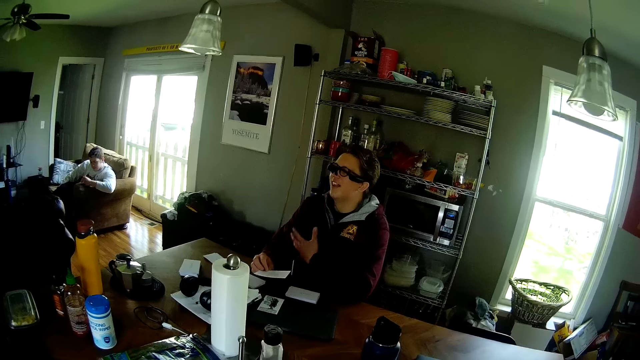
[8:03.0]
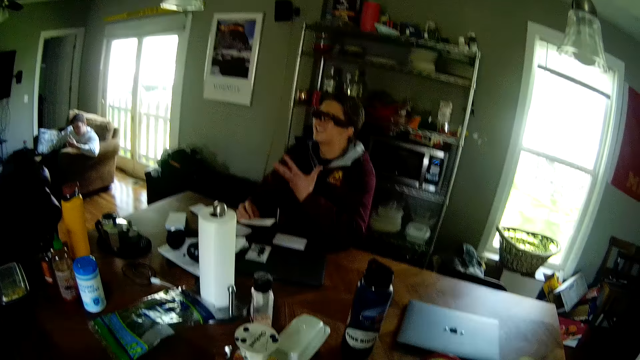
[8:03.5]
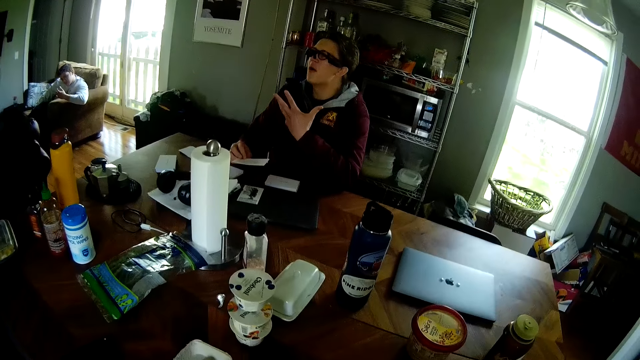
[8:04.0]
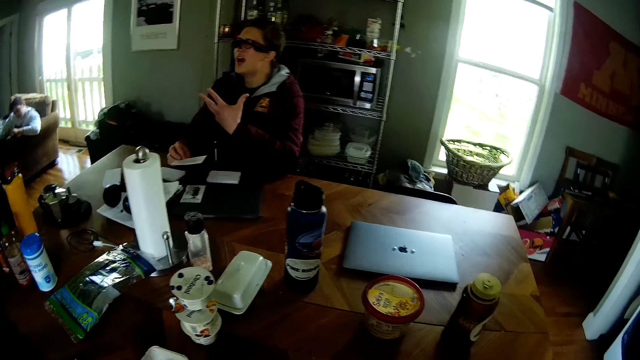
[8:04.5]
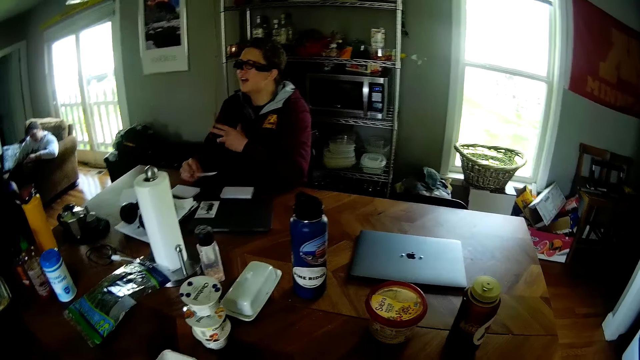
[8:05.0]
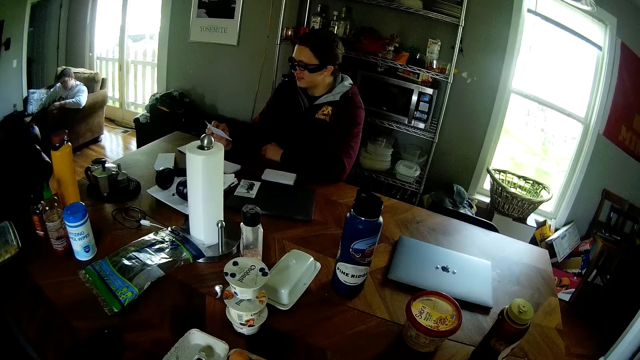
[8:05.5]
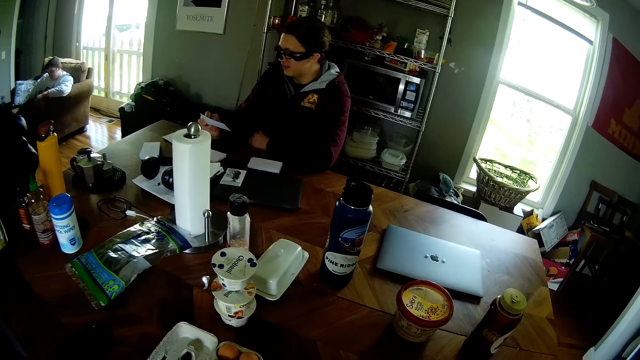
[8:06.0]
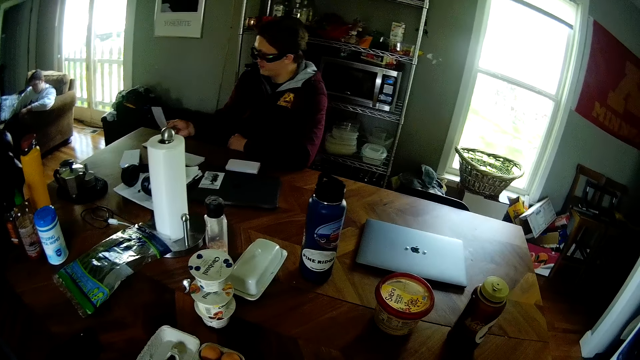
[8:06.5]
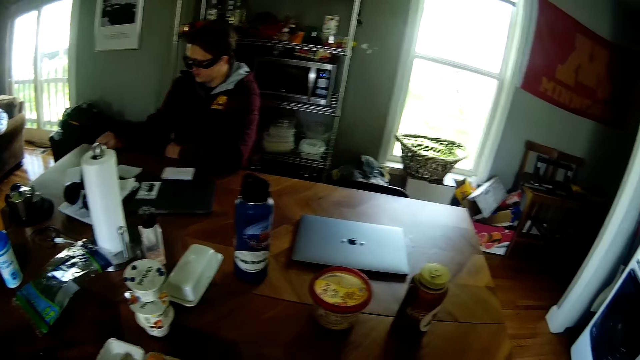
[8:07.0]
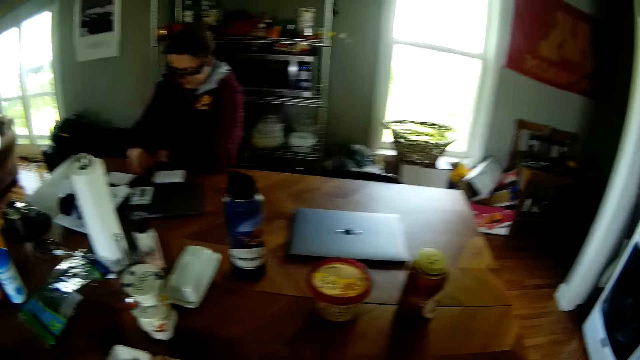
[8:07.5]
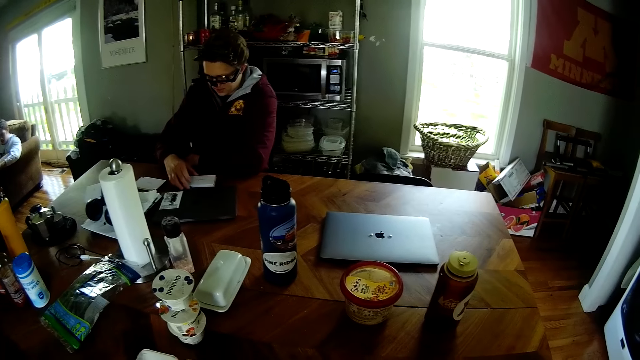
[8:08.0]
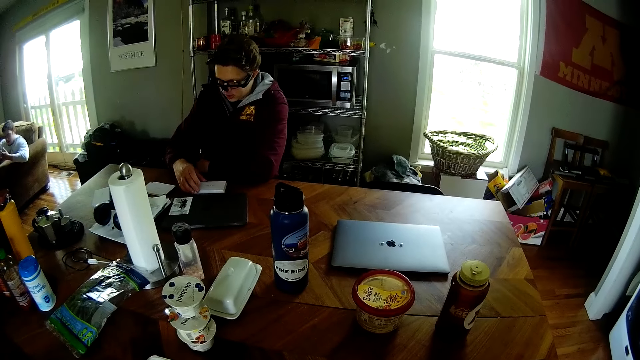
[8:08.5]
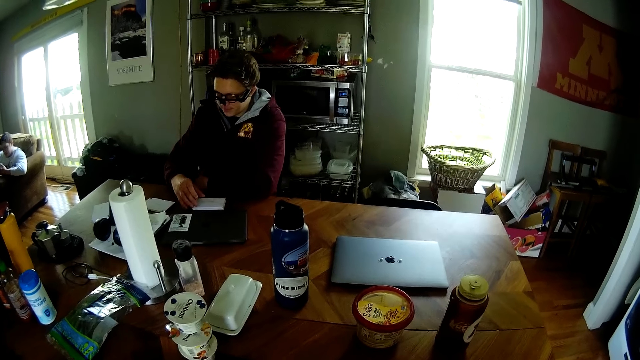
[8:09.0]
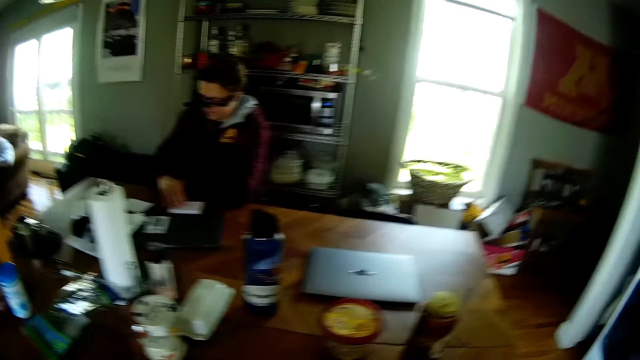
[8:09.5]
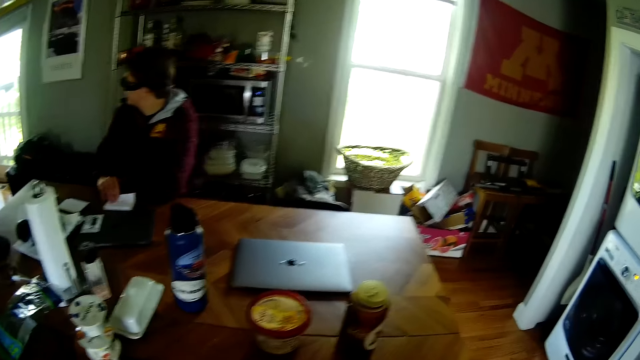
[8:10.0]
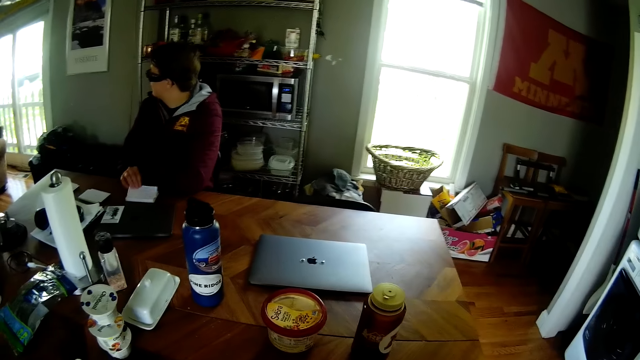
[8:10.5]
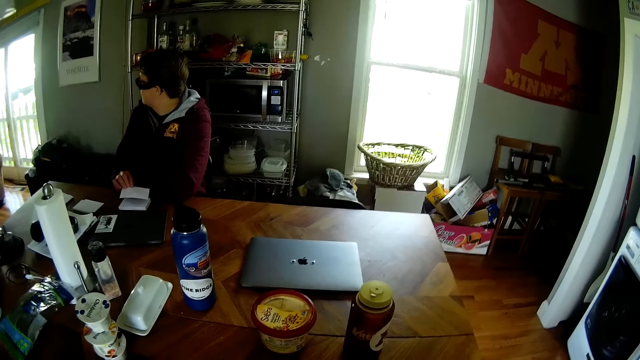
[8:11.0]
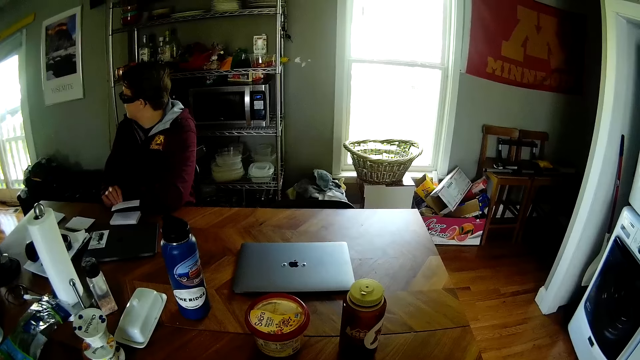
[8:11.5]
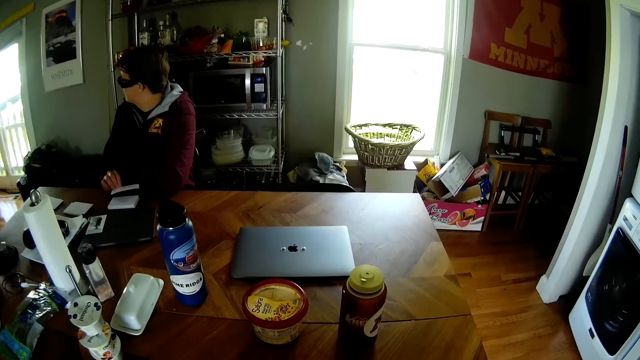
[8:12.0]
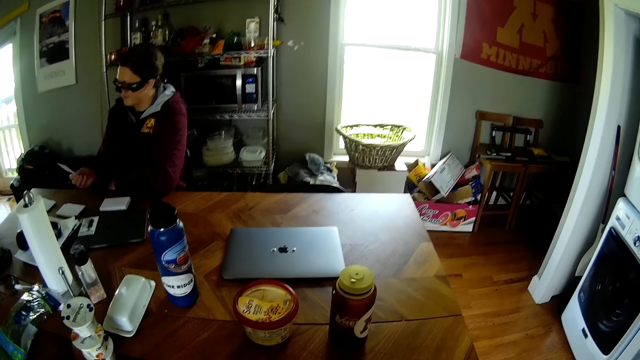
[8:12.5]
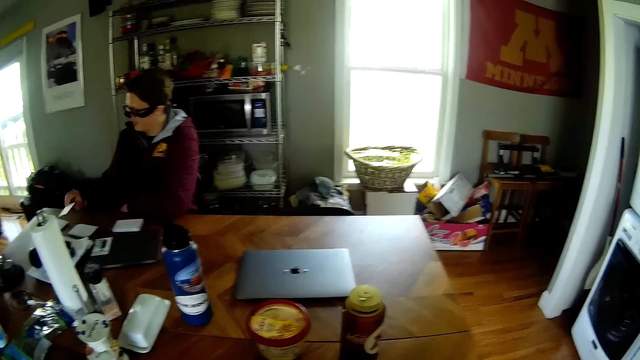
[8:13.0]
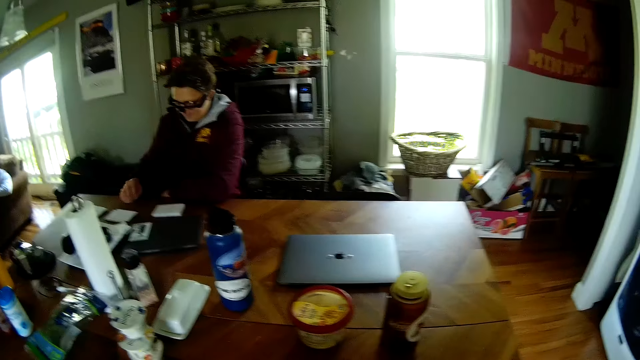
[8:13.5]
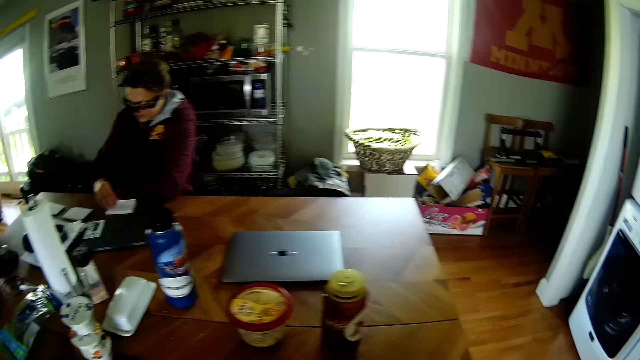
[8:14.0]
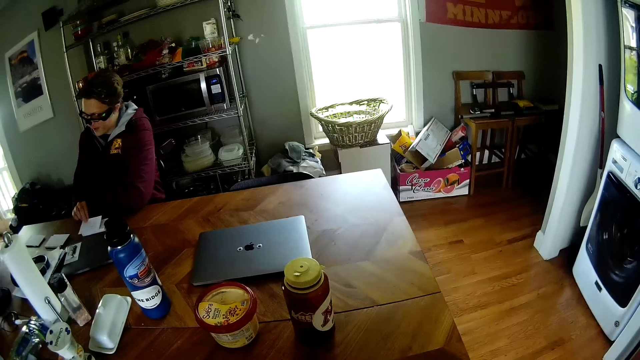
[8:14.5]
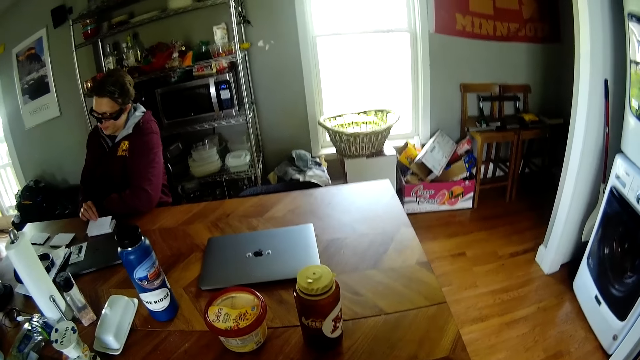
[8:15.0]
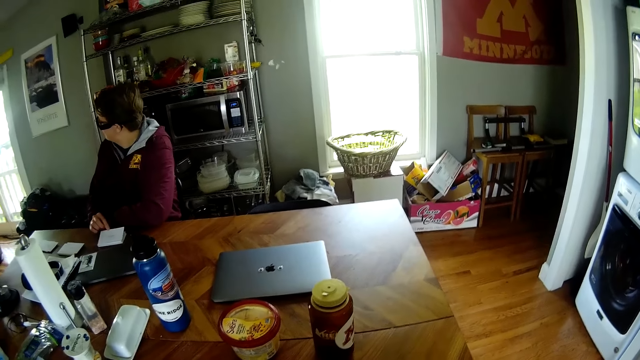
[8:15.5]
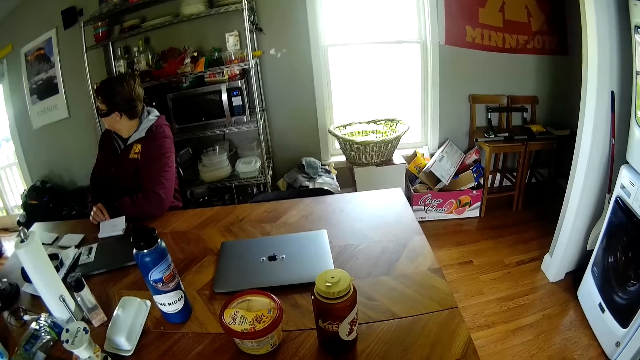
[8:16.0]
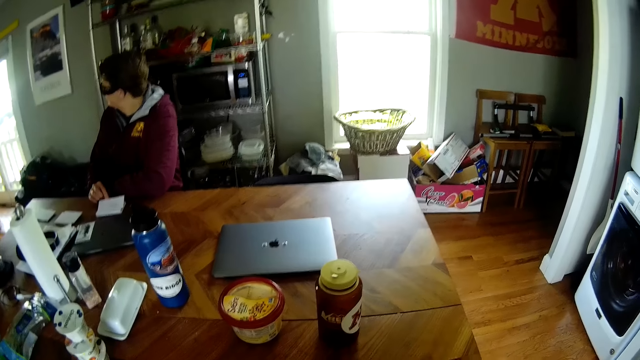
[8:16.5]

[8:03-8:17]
A man holds a white paper in his right hand. The man picks the paper. The camera wearer converses with the man. The man drops the white paper on the table with his right hand. The man picks the white paper from the table with his right hand. The man holds the paper. The man drops the white note on the table with his right hand. The man picks the white paper from the table with his right hand.

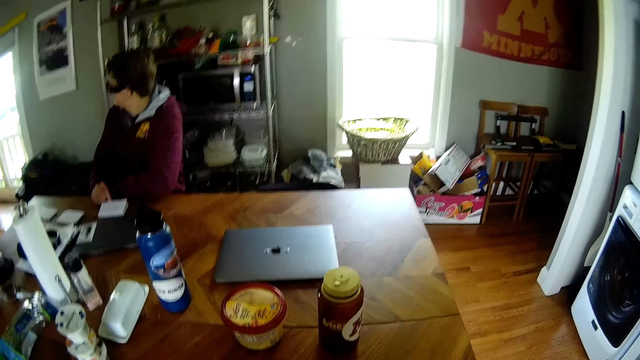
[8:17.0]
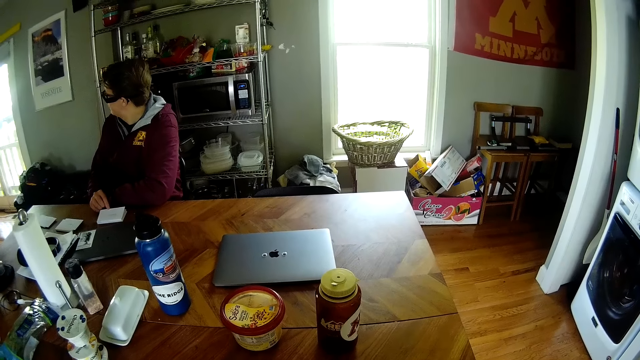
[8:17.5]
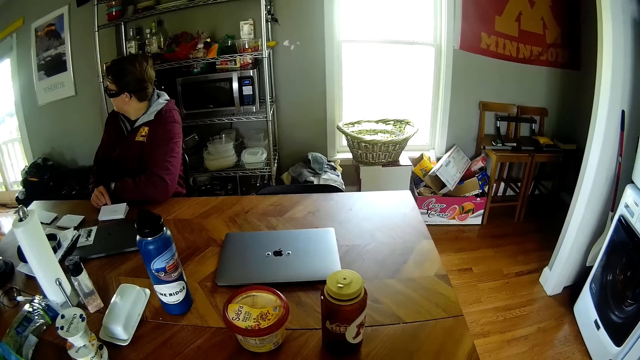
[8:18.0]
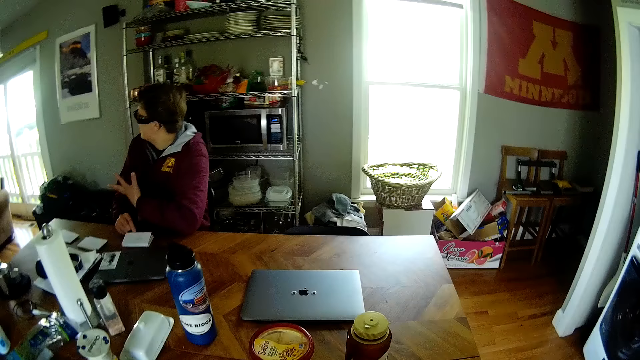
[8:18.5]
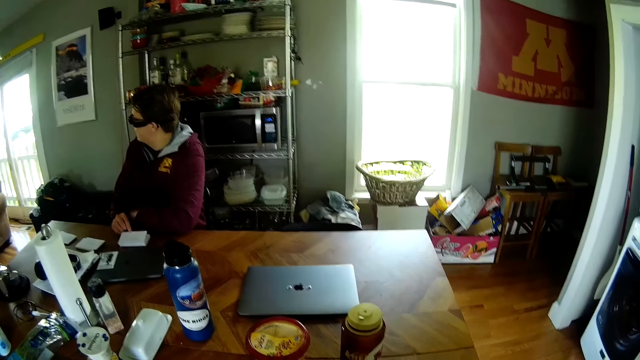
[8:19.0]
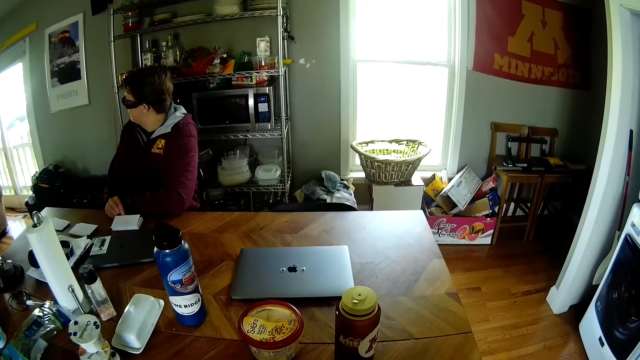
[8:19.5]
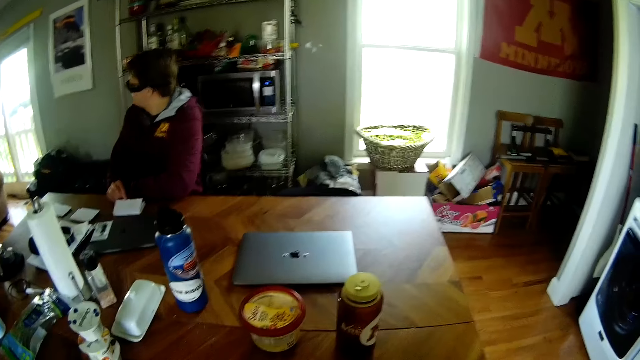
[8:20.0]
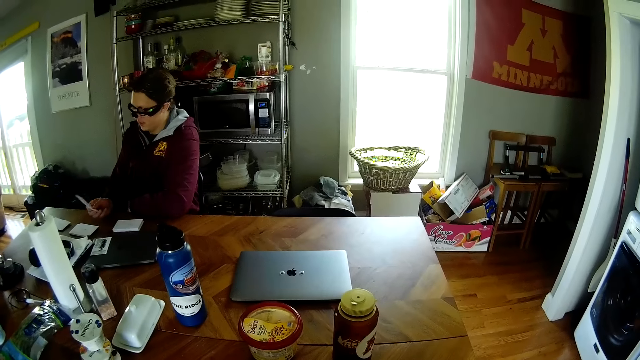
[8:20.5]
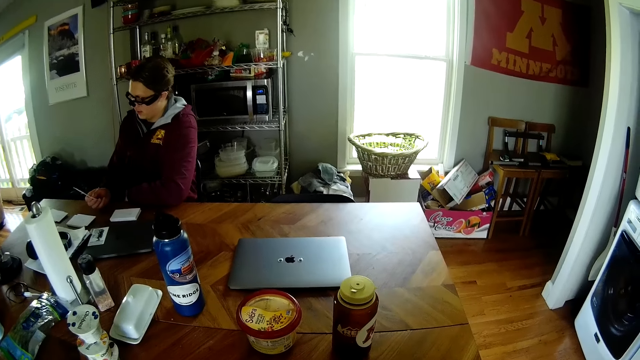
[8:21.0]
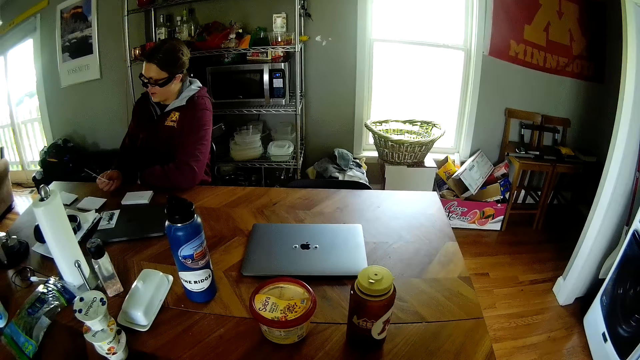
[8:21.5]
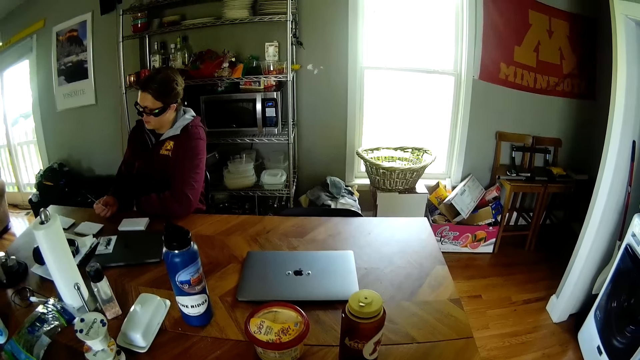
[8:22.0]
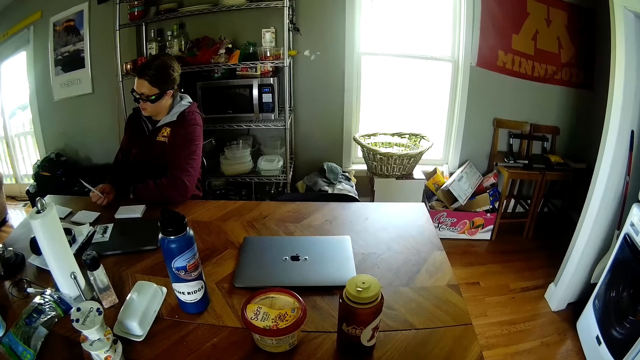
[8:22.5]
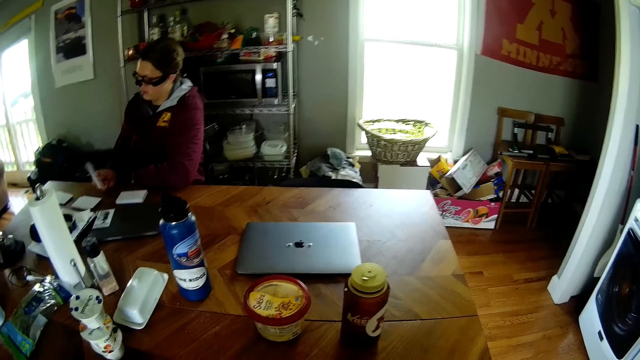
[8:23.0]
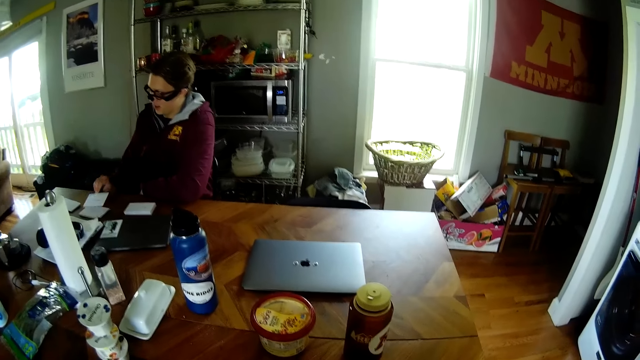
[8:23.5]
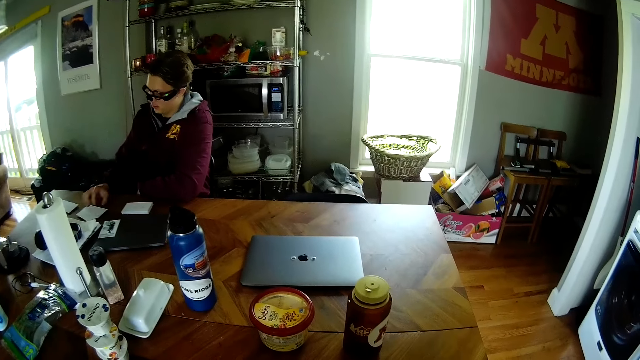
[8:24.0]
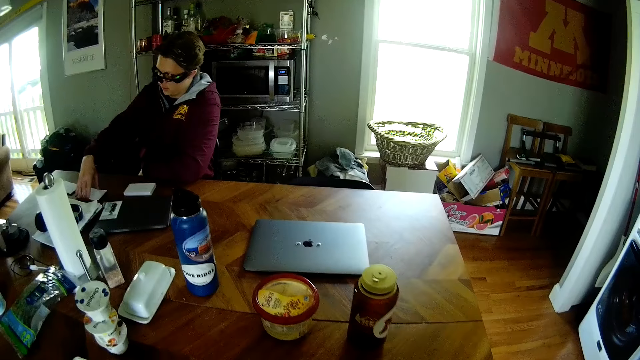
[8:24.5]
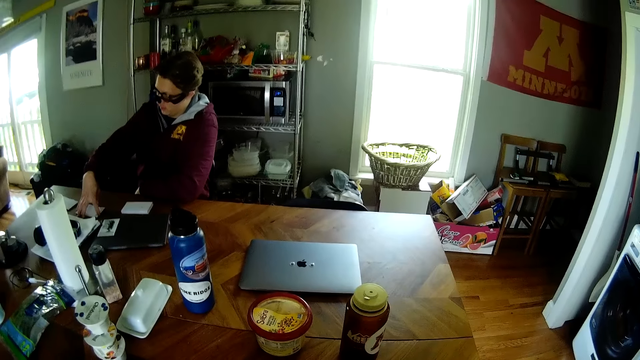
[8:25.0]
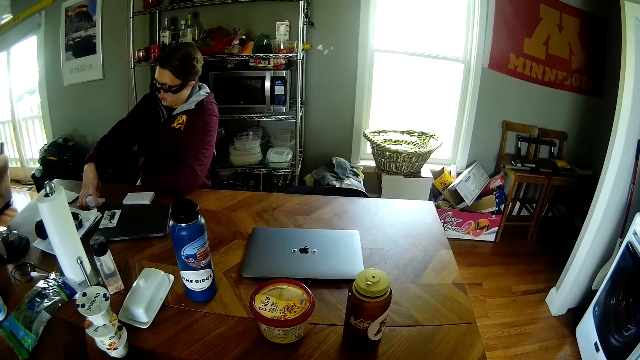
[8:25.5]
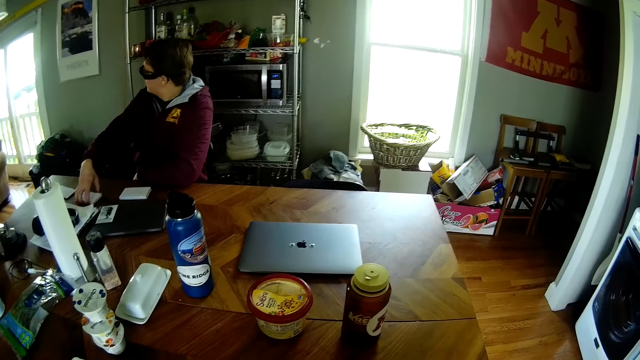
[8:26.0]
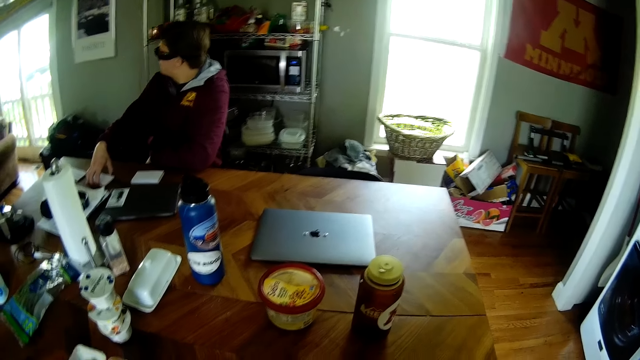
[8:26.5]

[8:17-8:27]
The camera wearer looks around the room. A man checks a white paper in his right hand. The man drops the white paper on the table with his right hand and arranges the white papers on the table with his right hand.
